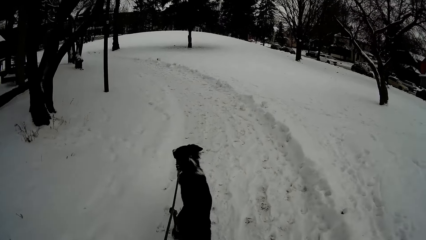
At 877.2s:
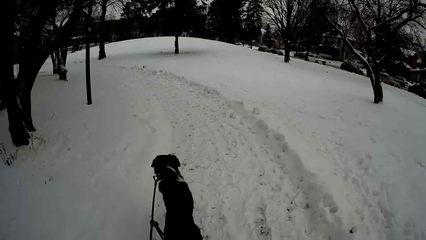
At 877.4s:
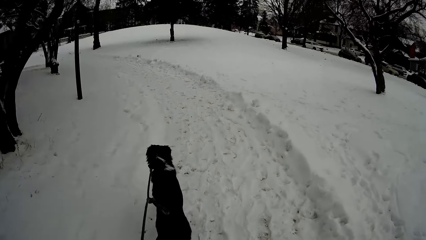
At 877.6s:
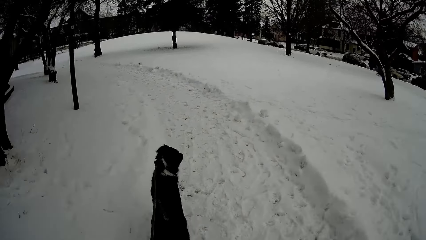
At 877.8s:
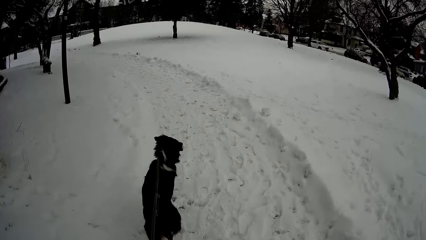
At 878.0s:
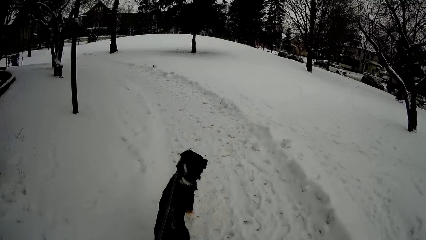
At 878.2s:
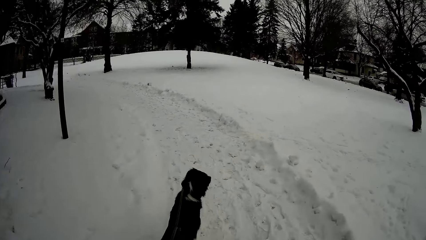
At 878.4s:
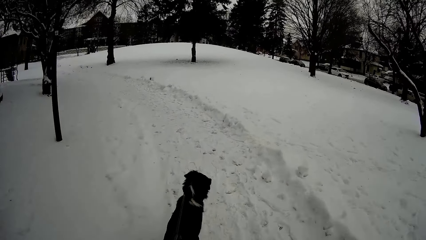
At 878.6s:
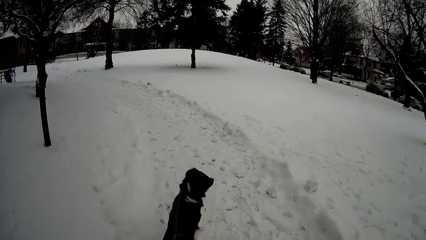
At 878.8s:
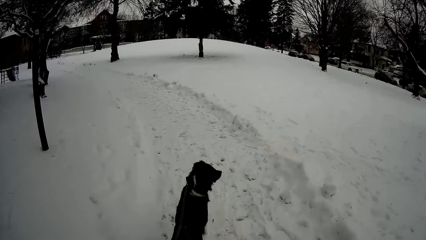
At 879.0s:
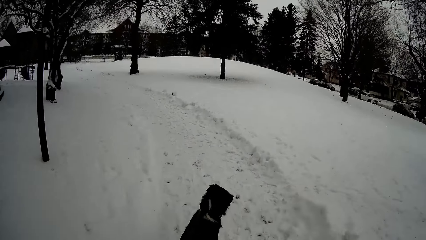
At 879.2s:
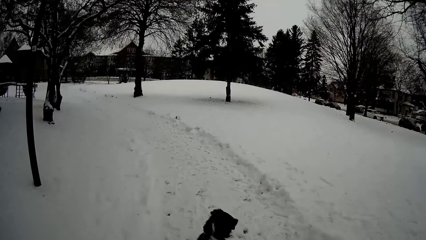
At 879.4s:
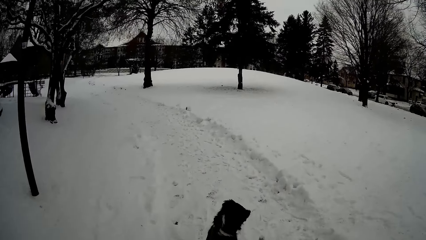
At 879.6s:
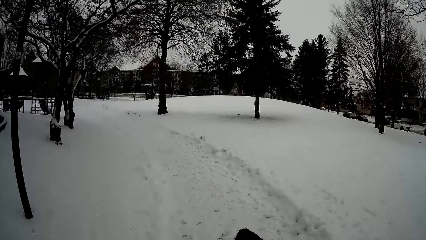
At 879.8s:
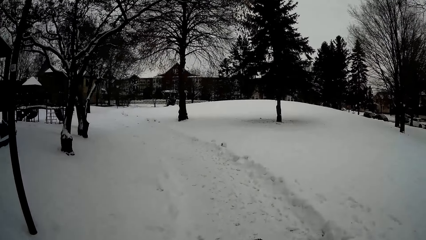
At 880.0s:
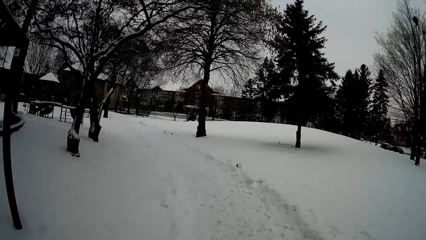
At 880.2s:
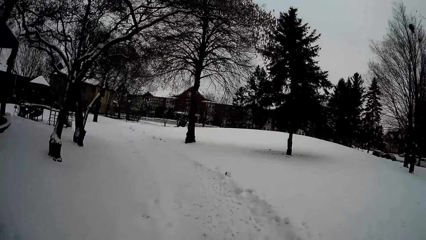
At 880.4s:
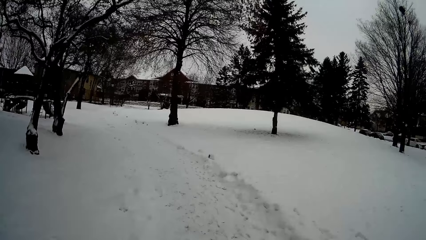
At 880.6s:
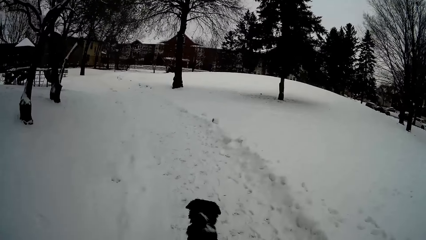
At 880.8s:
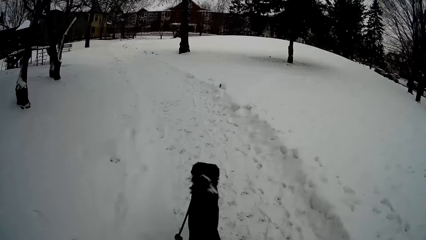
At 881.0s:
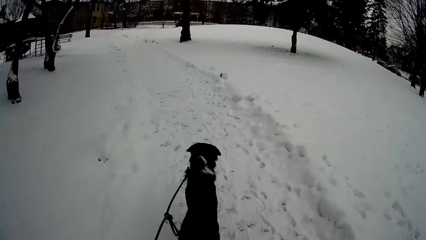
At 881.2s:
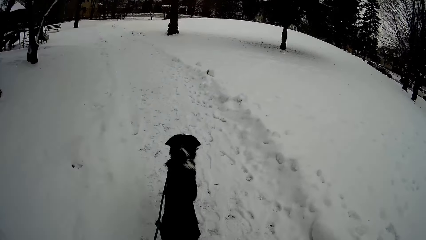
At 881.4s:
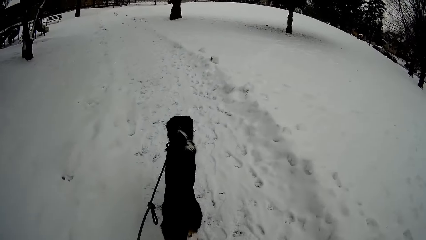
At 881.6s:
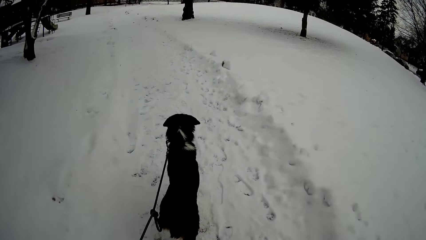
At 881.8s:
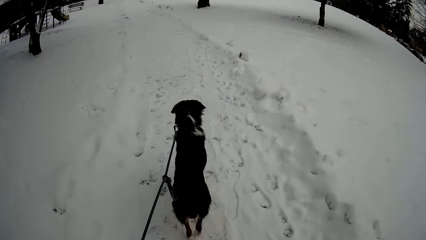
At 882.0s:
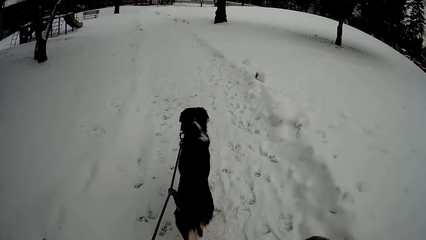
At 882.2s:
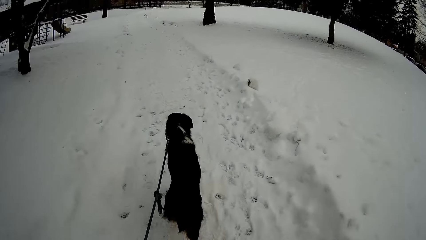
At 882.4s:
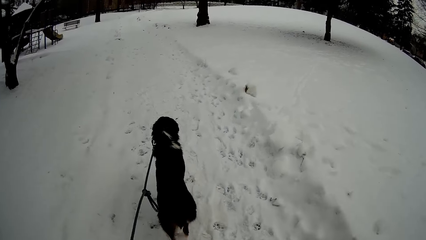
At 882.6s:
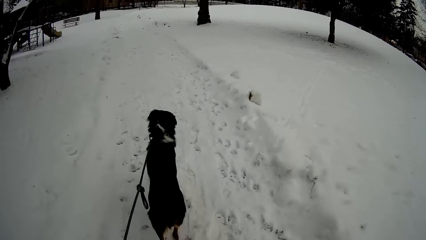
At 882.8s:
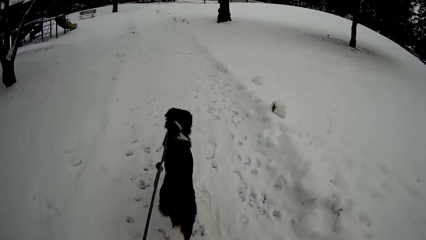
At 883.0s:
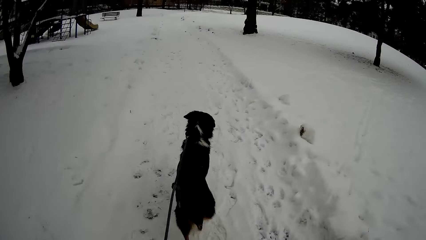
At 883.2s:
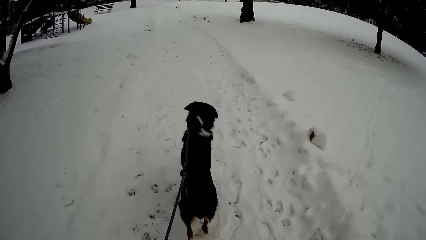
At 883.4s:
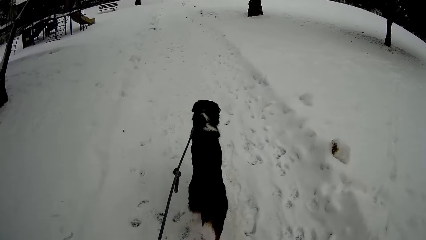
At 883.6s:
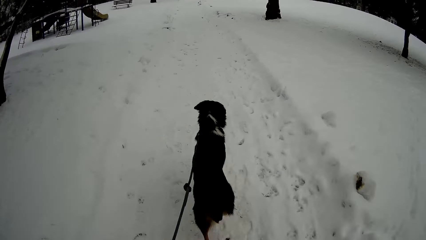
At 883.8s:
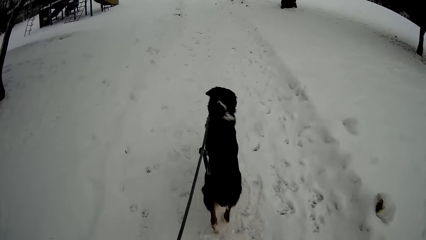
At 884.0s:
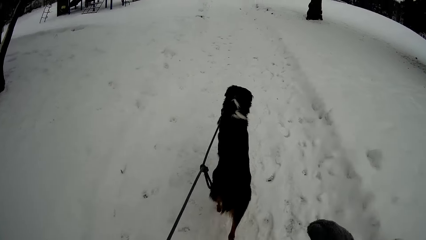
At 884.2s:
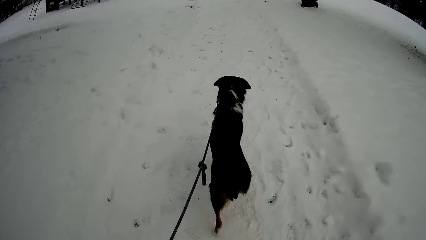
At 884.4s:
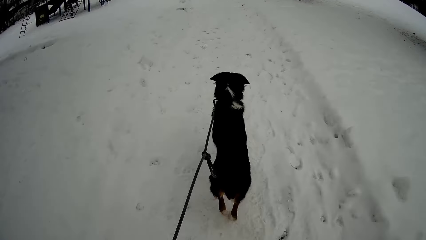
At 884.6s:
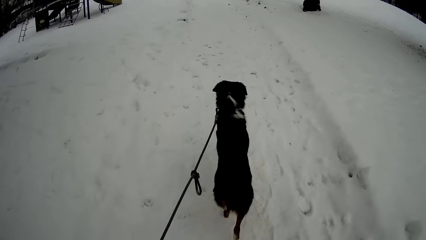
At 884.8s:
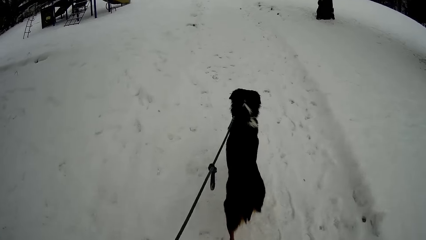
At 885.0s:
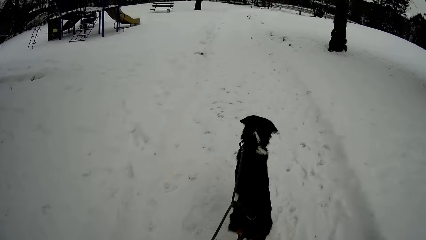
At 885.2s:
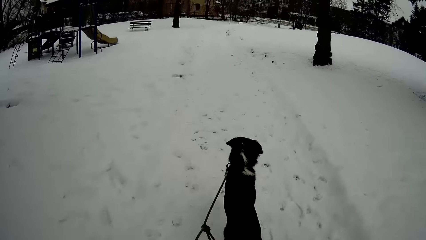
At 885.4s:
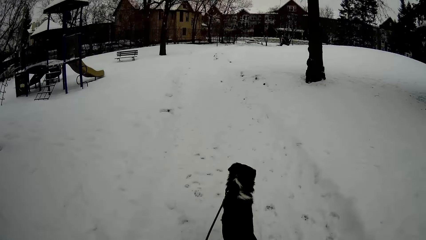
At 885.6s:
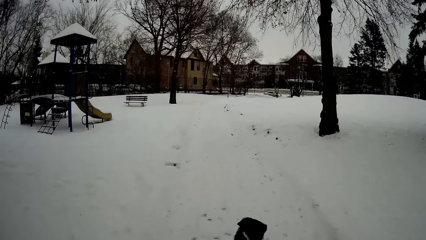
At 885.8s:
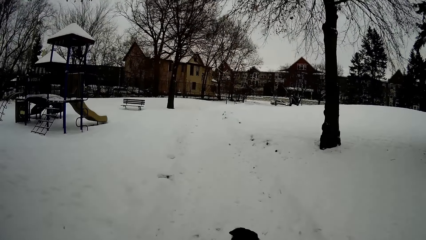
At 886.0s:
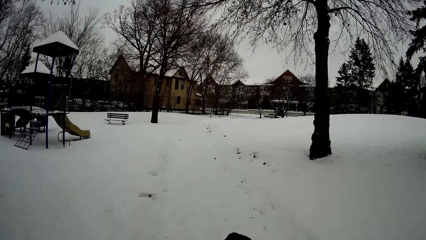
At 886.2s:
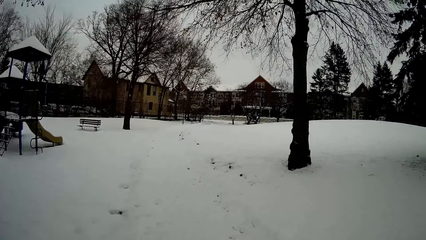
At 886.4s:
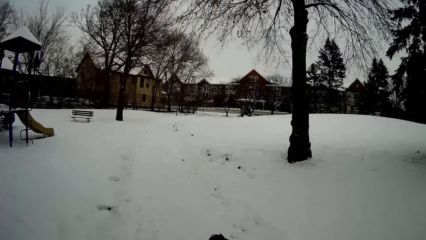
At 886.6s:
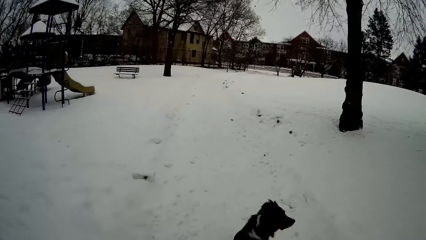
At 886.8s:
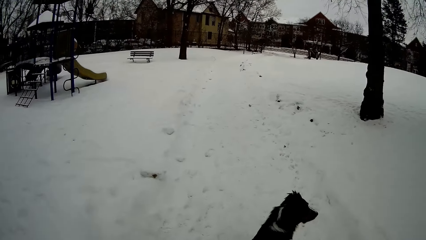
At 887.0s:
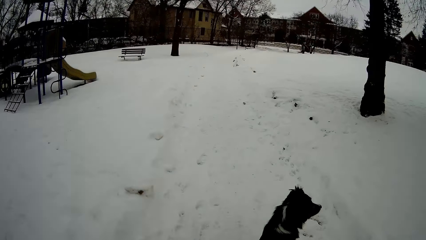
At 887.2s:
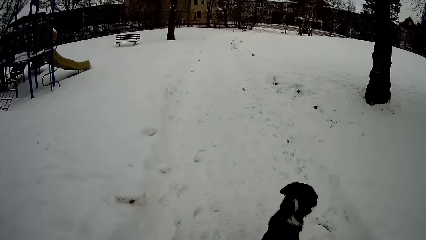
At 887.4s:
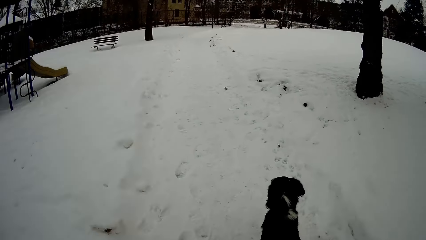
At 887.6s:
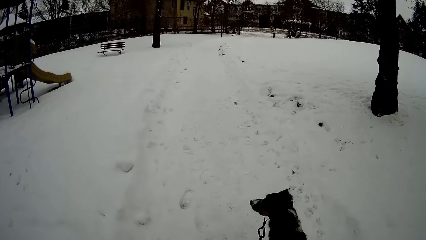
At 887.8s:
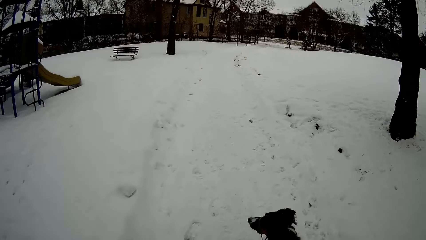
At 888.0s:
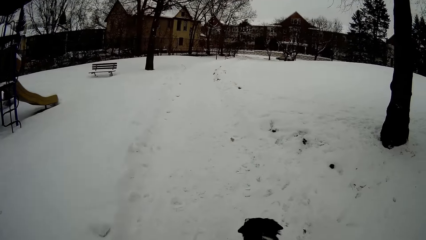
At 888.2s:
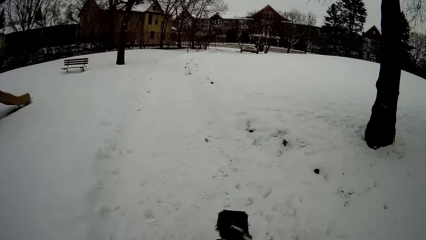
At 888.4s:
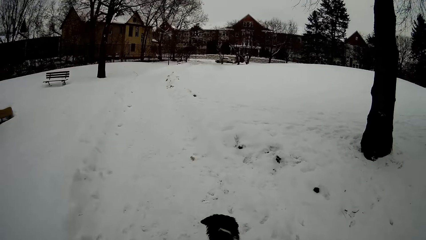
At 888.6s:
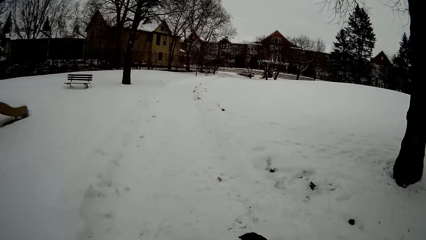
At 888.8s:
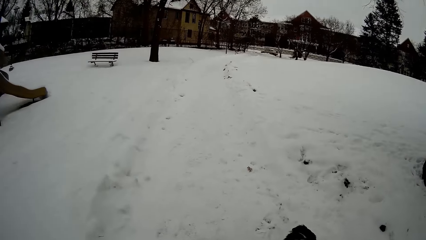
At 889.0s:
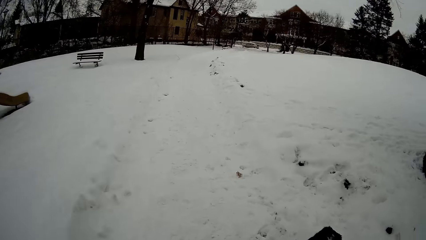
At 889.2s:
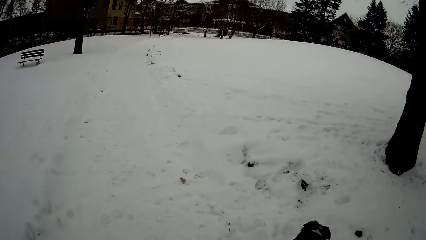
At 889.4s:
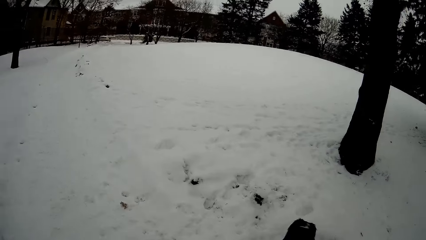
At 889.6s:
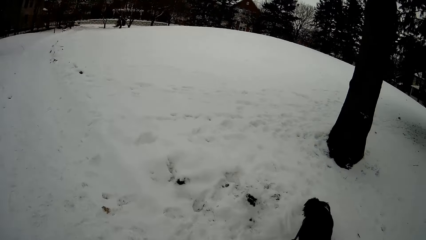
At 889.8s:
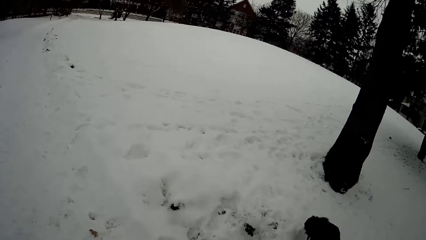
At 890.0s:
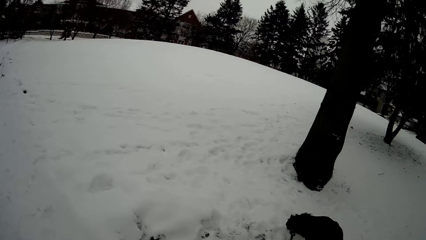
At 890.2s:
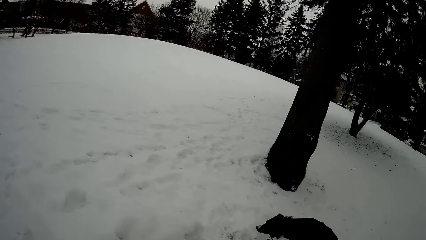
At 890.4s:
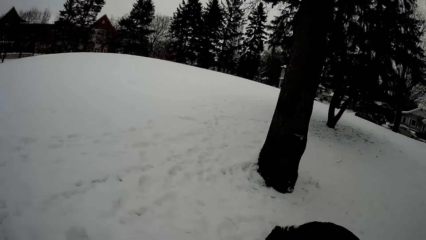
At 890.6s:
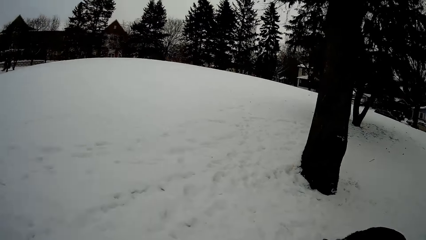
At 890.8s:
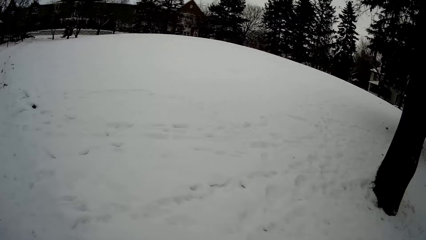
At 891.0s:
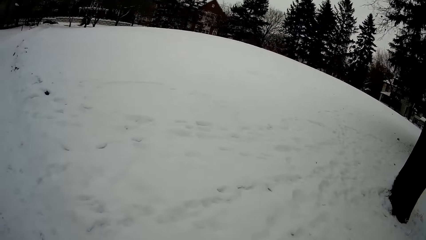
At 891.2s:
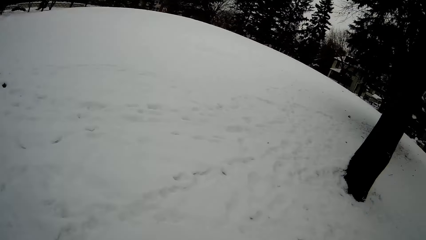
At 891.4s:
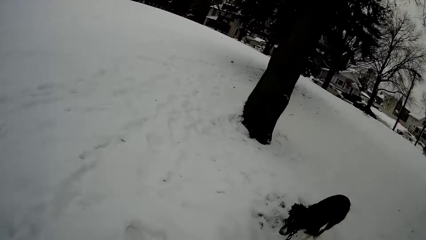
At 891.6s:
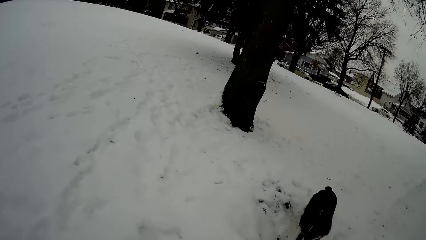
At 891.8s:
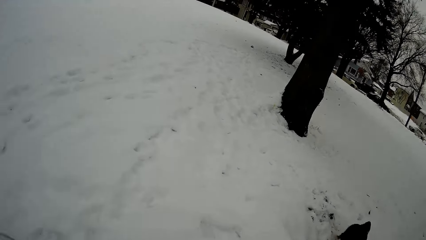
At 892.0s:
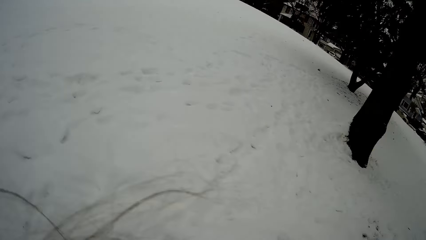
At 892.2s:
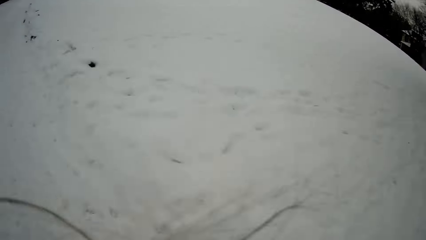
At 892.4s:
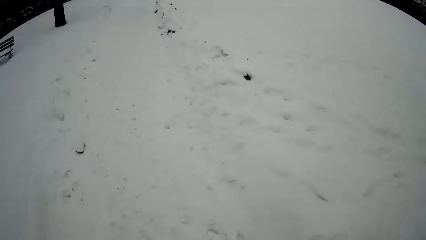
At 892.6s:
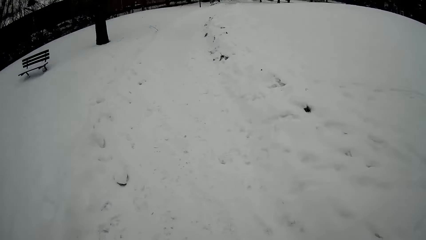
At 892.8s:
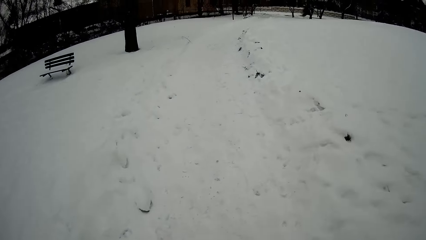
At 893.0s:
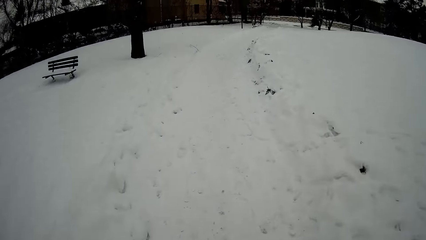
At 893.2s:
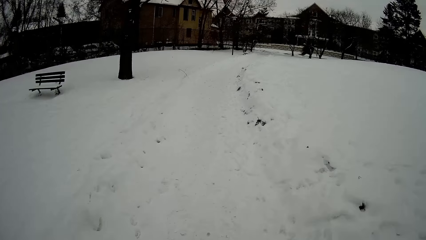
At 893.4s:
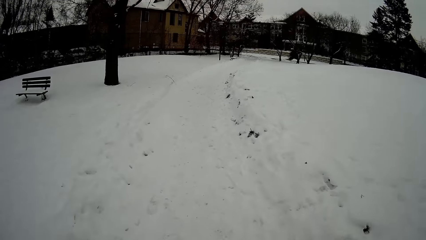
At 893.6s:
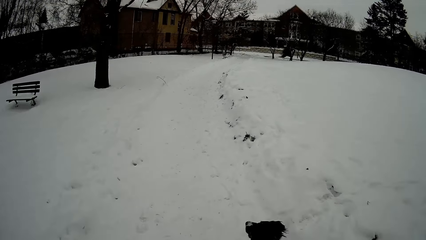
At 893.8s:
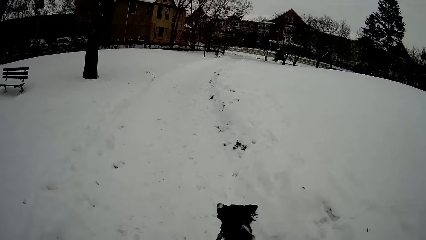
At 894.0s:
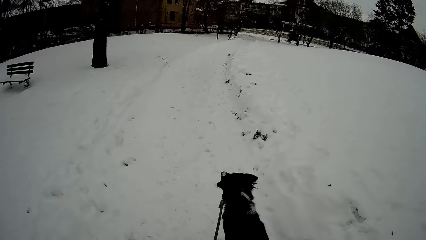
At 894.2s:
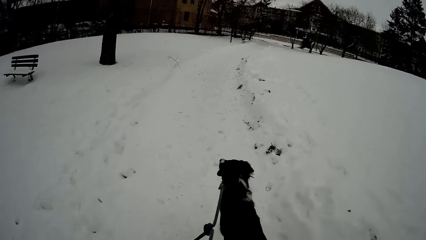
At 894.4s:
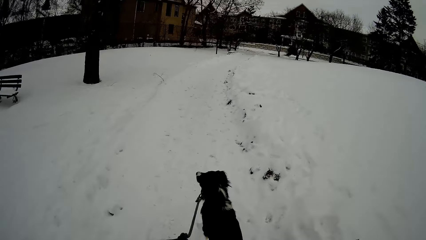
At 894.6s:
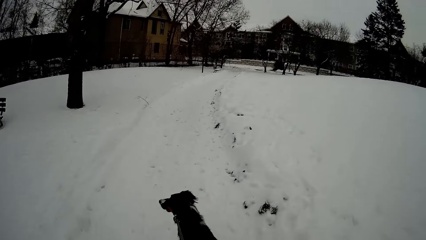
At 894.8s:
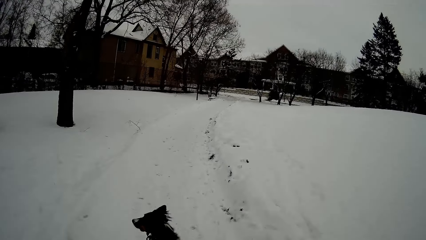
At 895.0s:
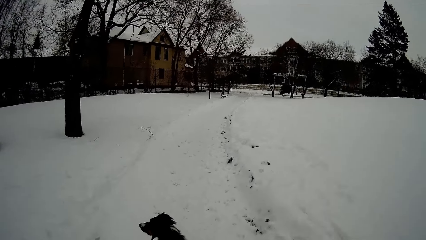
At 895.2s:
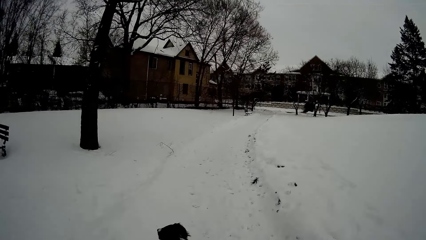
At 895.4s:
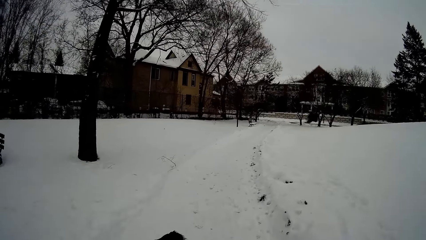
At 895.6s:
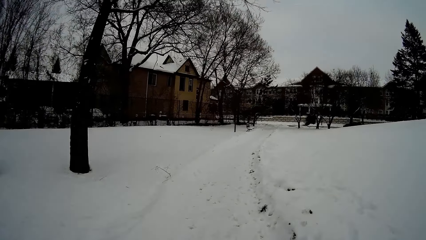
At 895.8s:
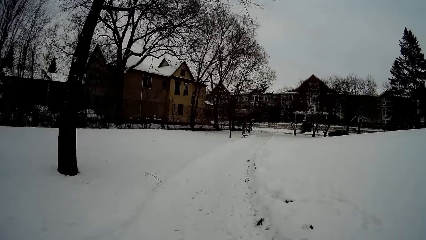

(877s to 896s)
The camera wearer looks at the buildings. They look on the ice.
